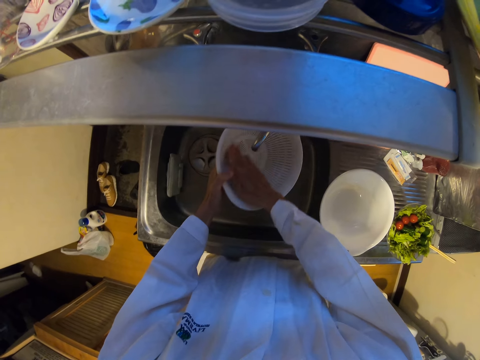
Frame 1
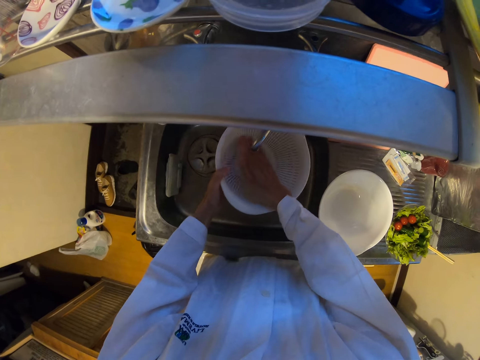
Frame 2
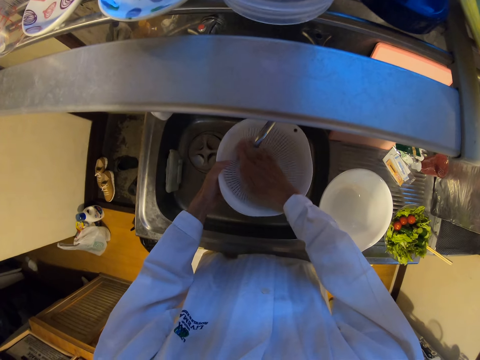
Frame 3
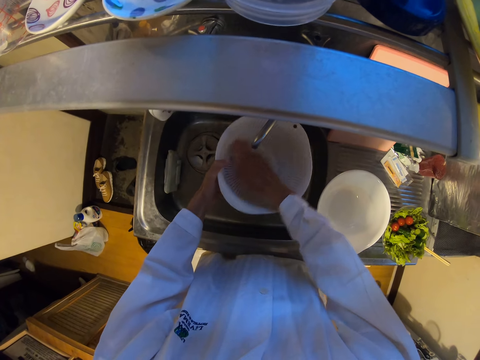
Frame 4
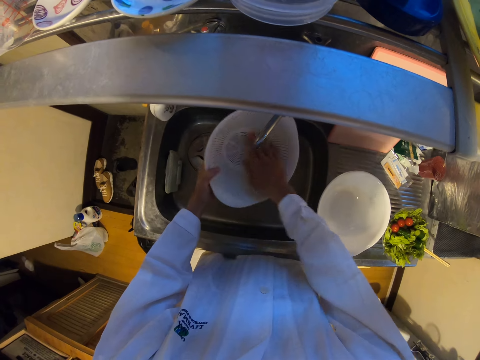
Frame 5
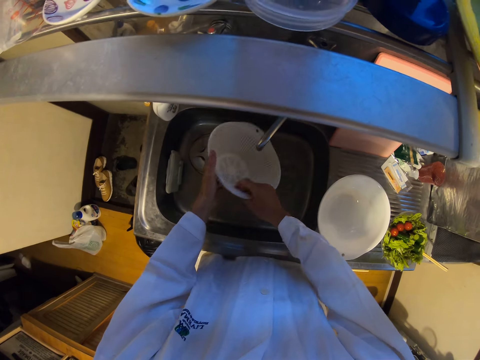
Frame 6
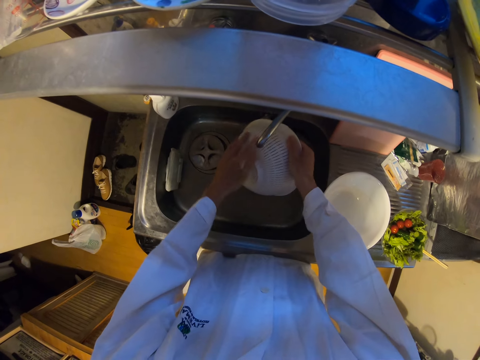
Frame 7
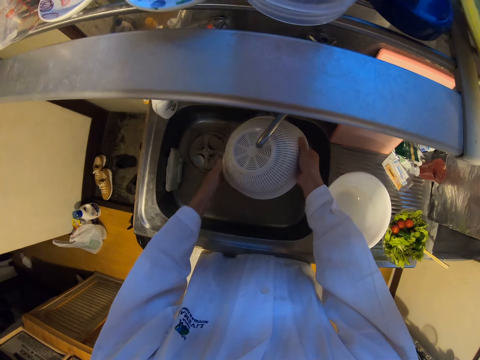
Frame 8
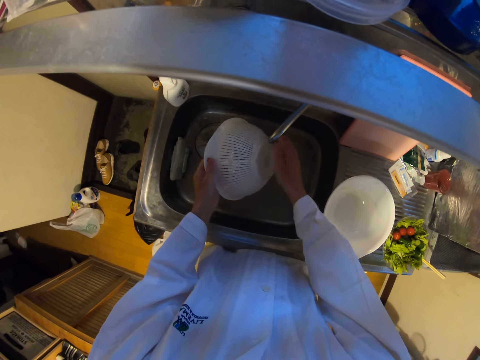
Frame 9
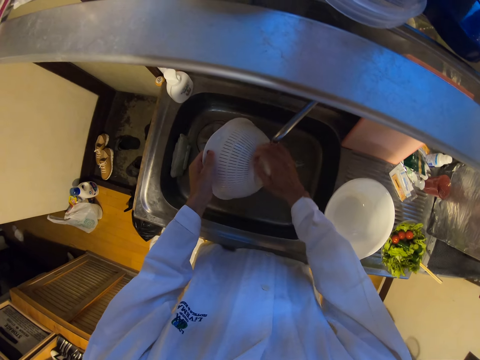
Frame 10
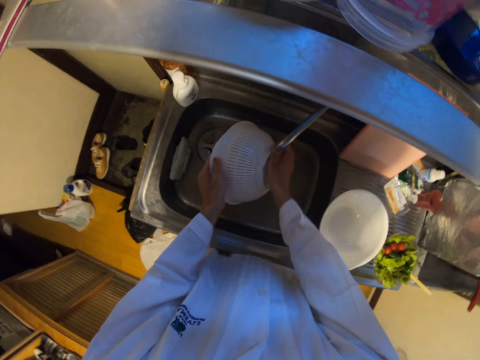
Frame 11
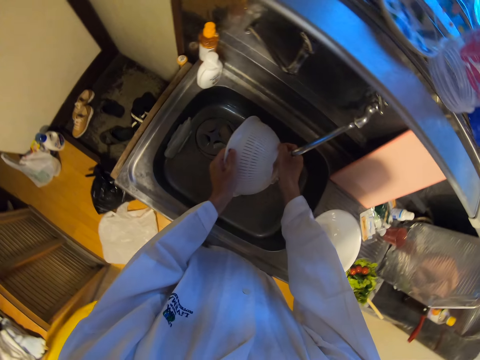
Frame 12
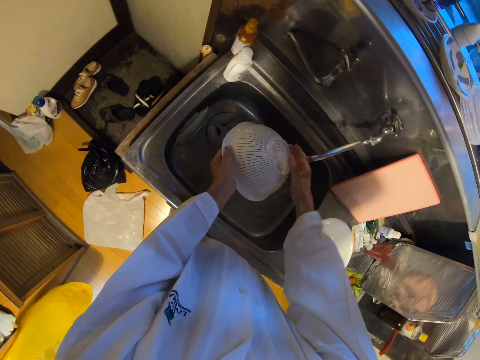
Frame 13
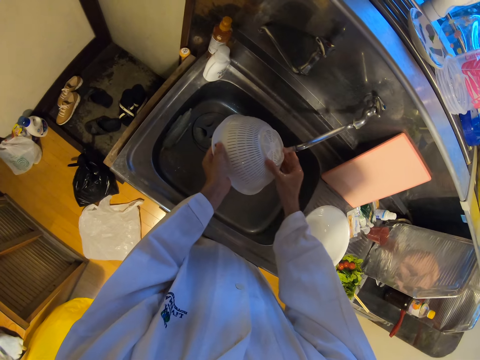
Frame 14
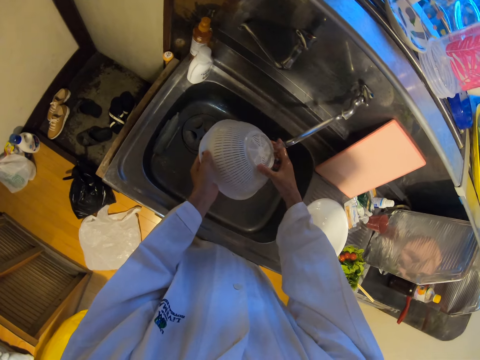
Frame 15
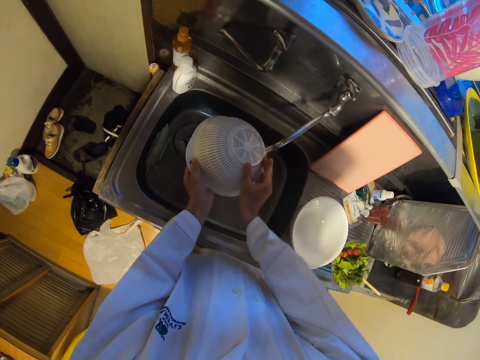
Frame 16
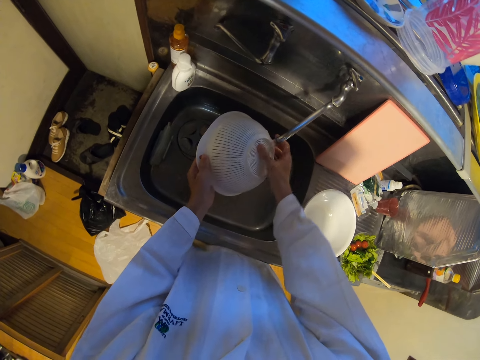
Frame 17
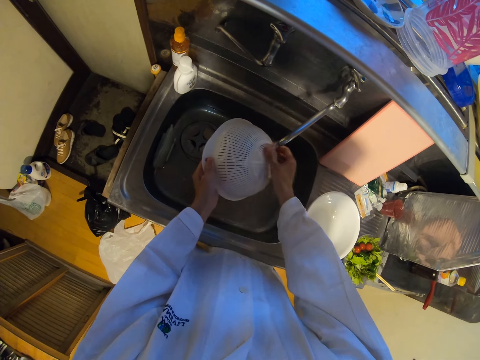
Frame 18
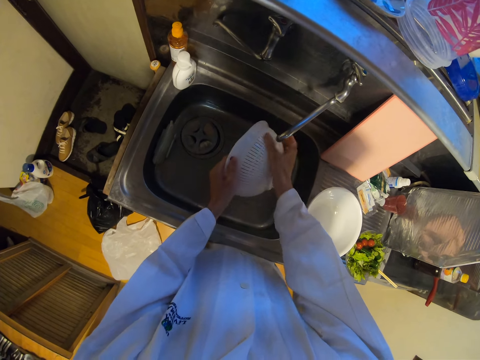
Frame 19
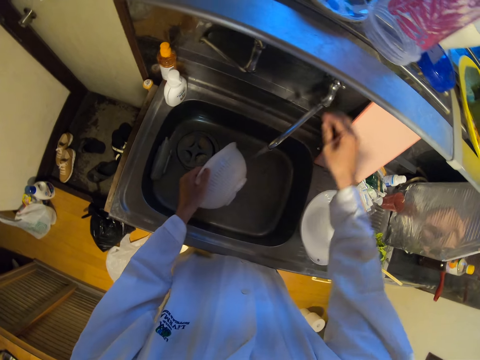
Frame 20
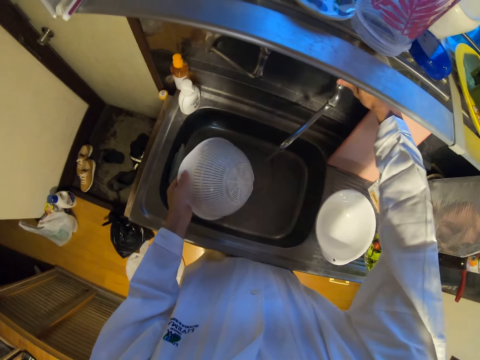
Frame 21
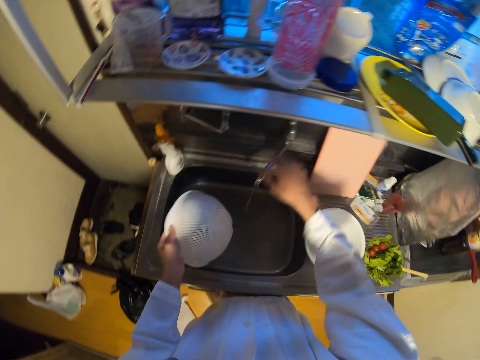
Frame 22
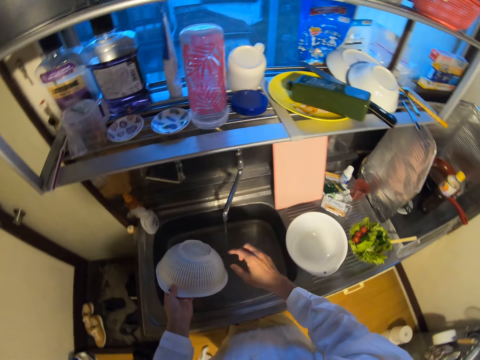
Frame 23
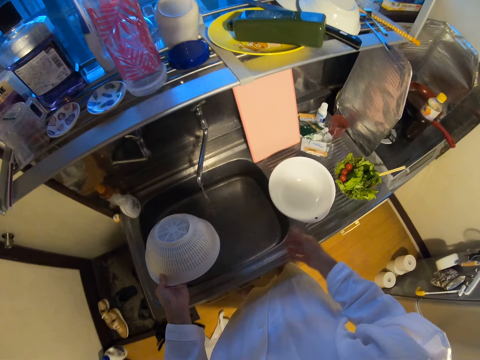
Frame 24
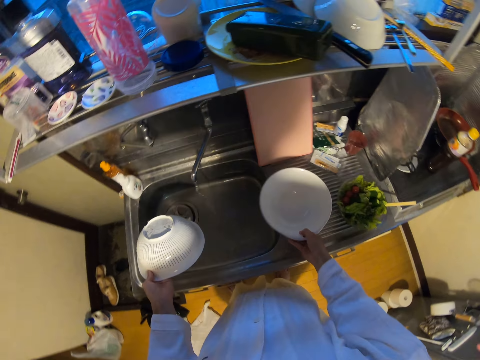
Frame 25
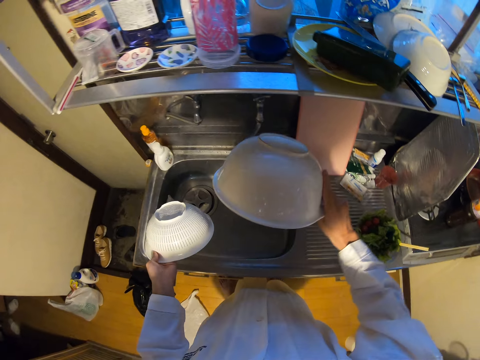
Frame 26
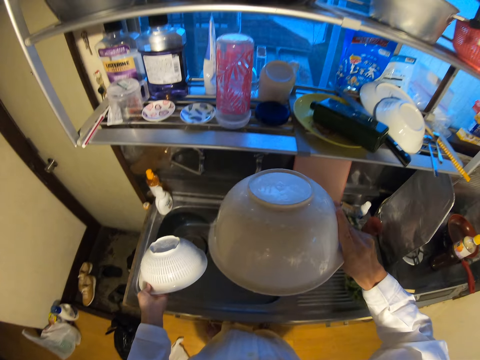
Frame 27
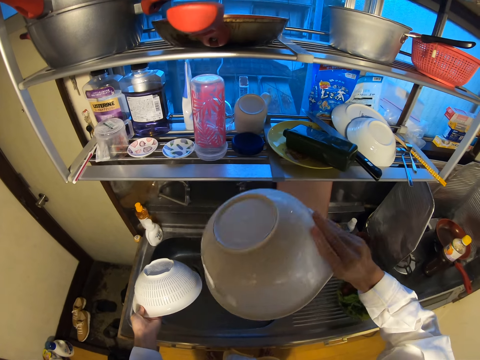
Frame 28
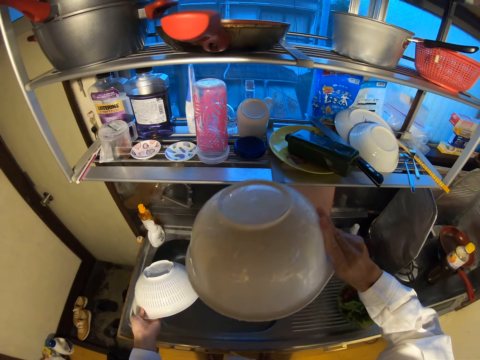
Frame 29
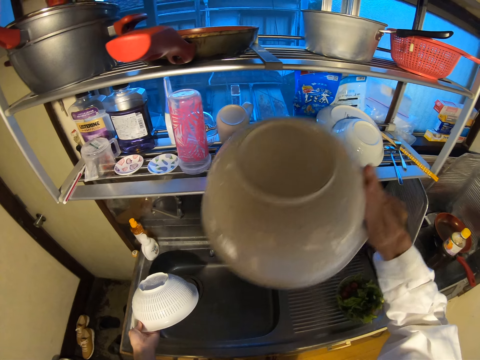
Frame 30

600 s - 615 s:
The camera wearer switches off the tap. She picks up the plate on the sink with her right hand.

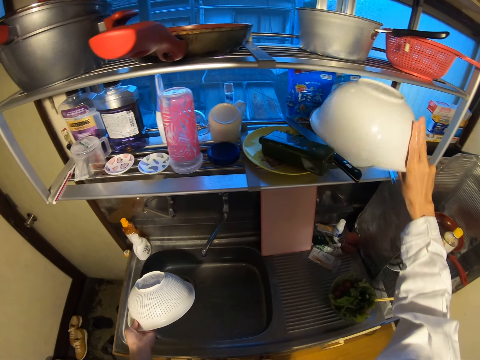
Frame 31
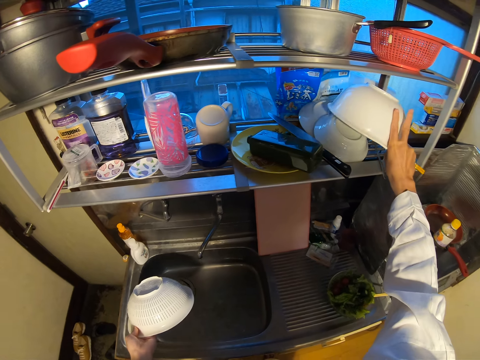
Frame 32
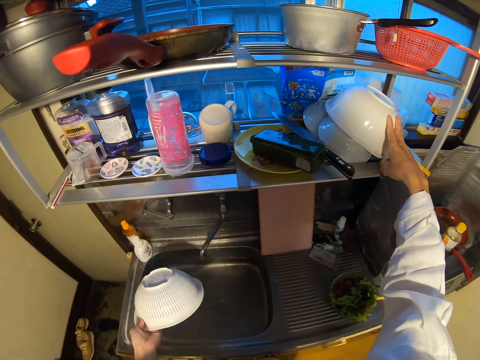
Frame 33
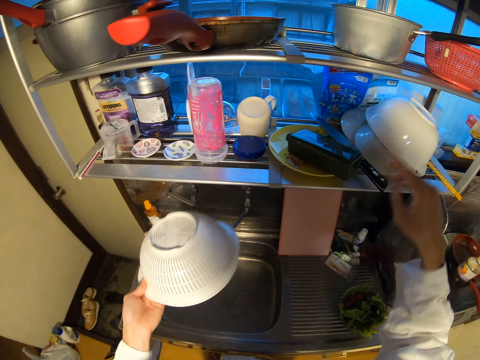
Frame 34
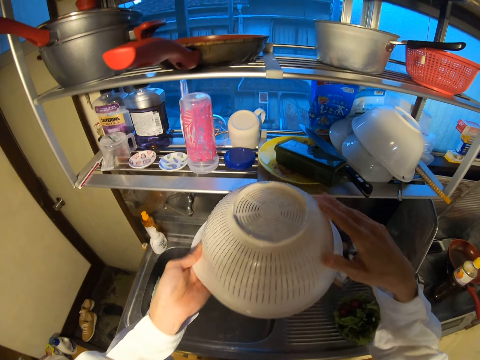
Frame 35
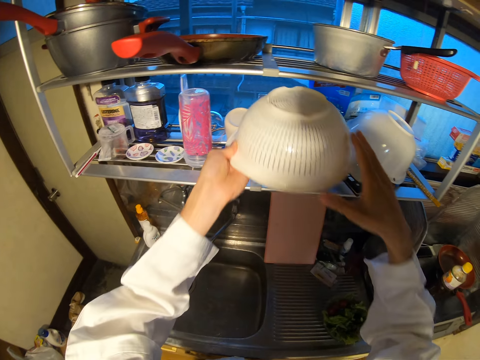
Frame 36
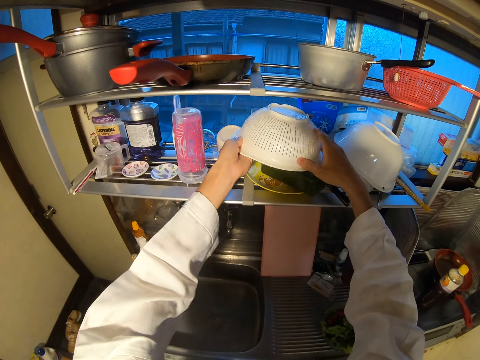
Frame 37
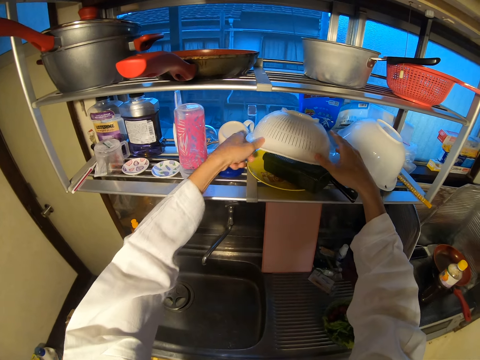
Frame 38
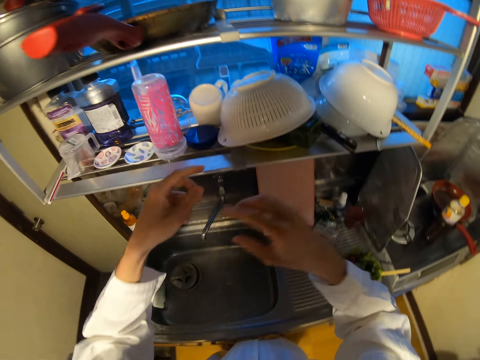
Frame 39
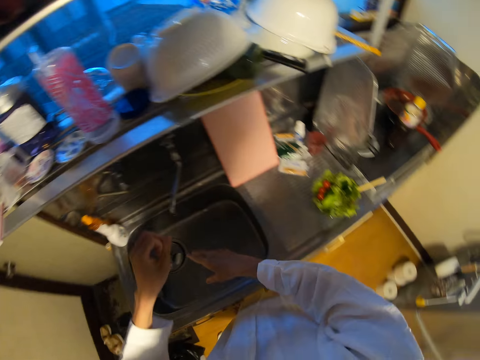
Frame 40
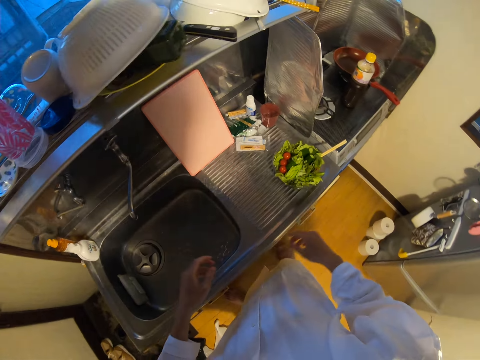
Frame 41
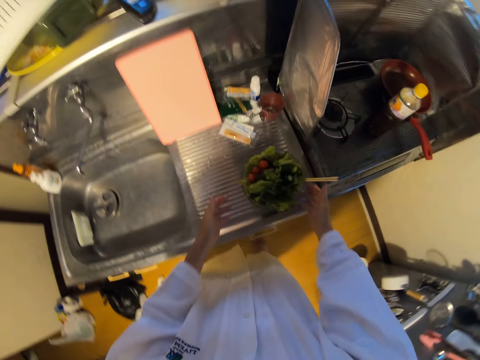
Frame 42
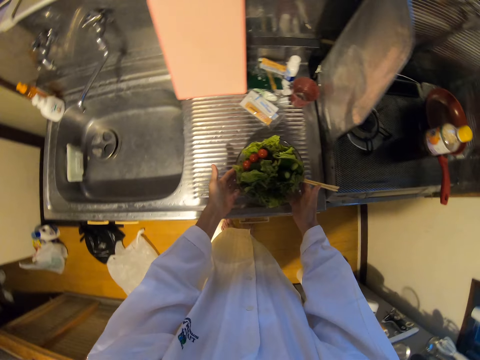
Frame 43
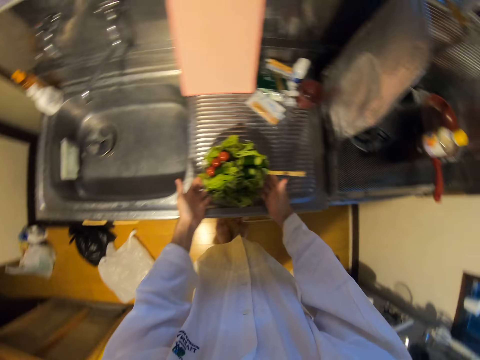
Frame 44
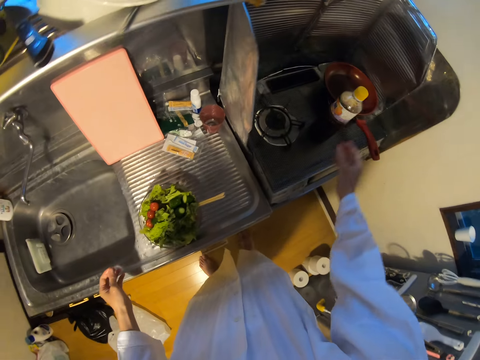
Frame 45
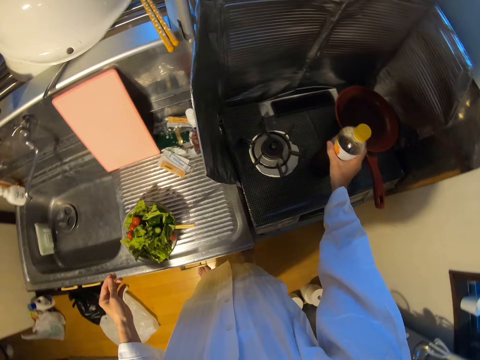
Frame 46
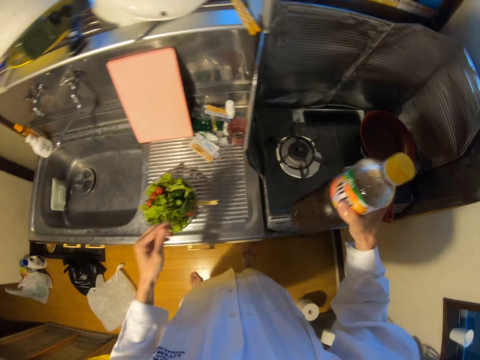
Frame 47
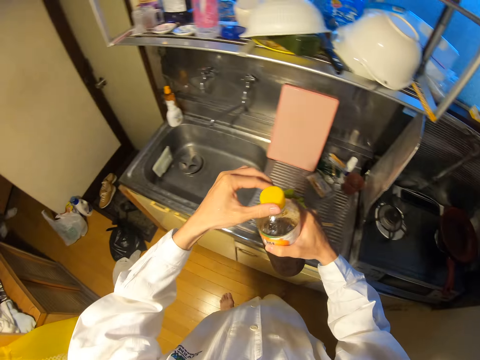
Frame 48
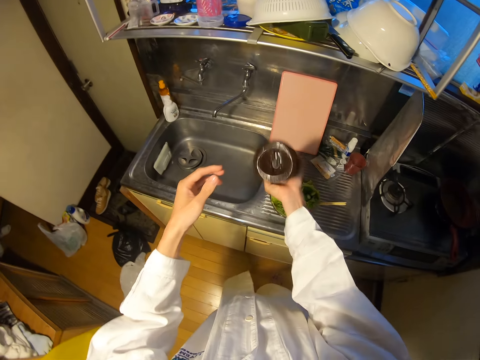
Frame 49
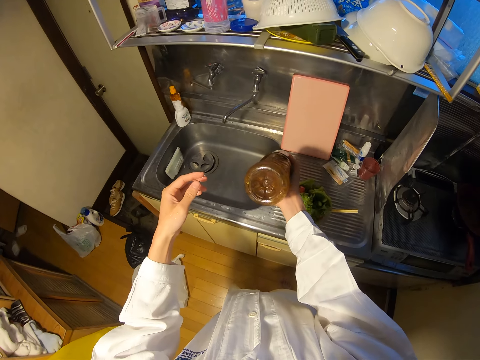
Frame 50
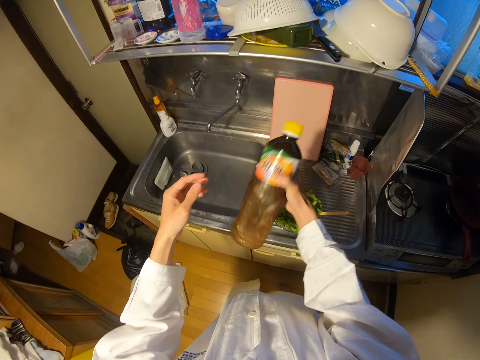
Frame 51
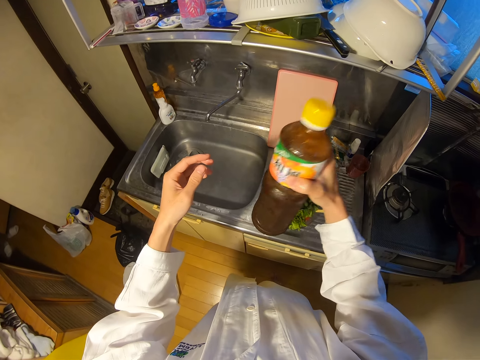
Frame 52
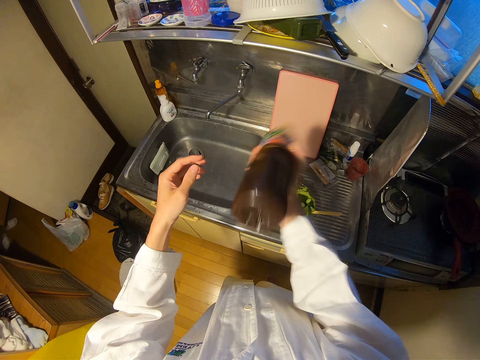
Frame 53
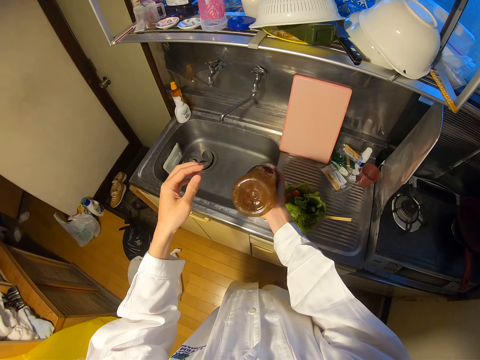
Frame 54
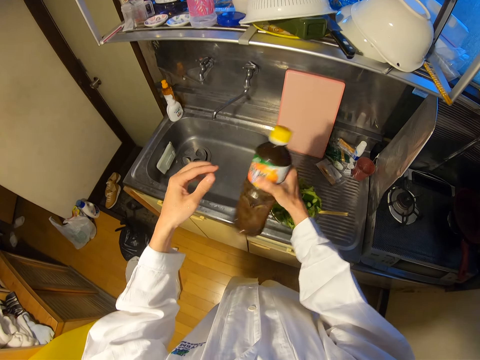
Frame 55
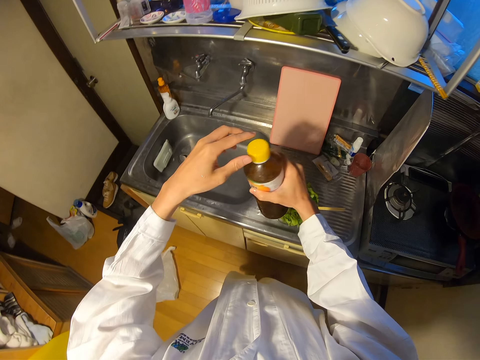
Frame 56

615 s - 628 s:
The camera wearer drops the plate on a shelf in the kitchen. She drops the sieve on the shelf. She picks up the plate with greens. She moves the bowl on the sink. She picks up a bottle on the gas cooker with her right hand. She shakes the bottle.
